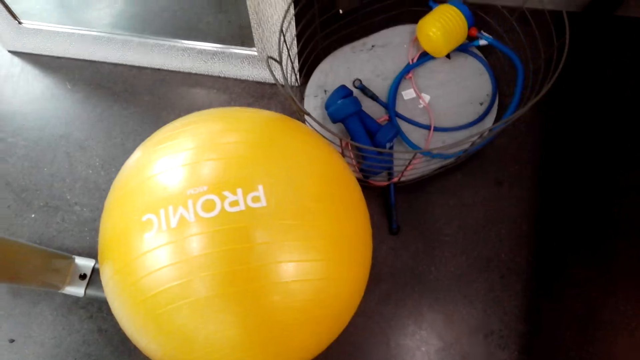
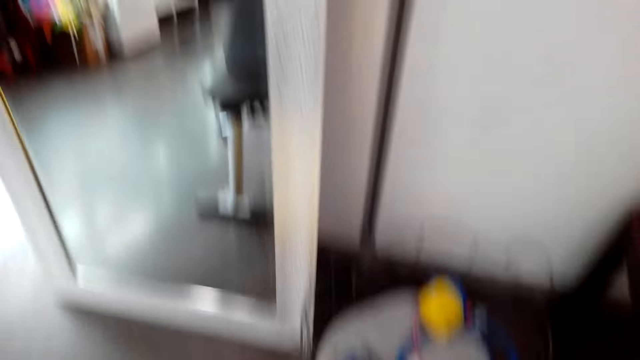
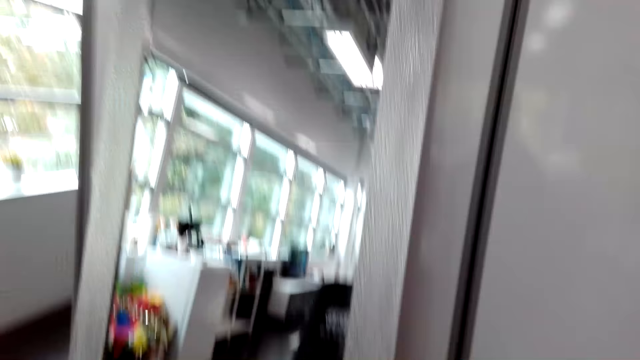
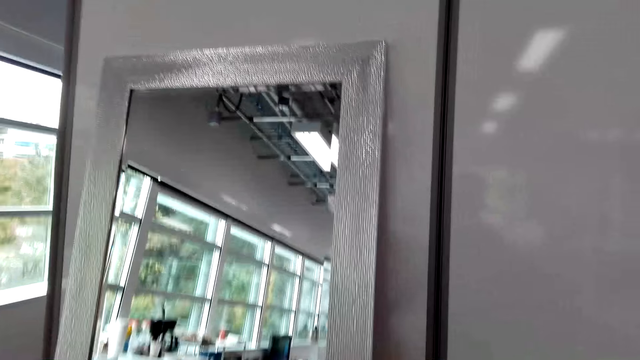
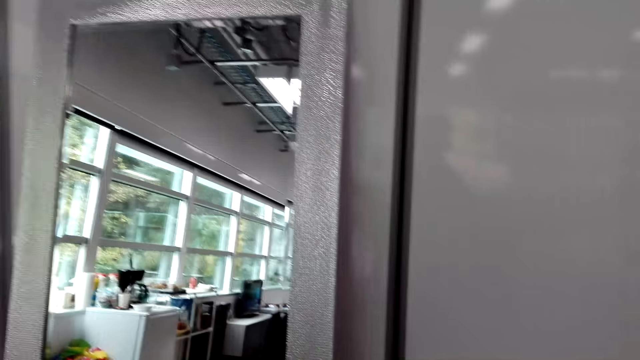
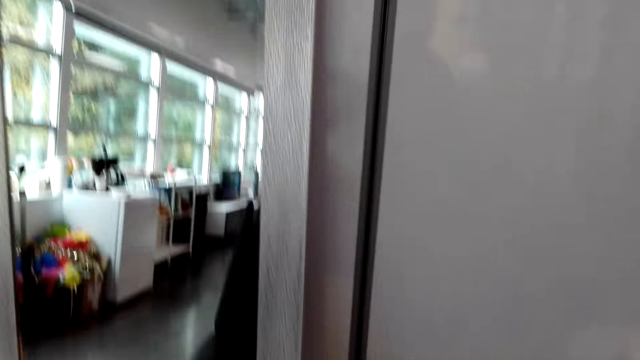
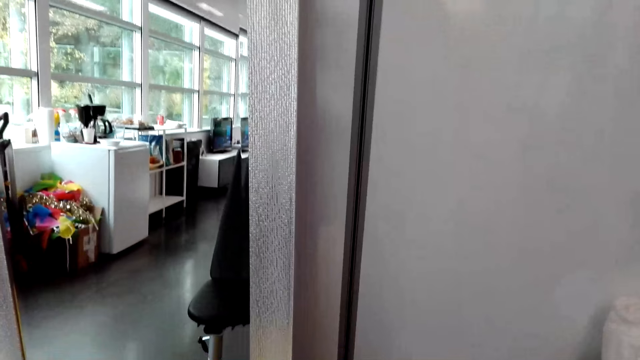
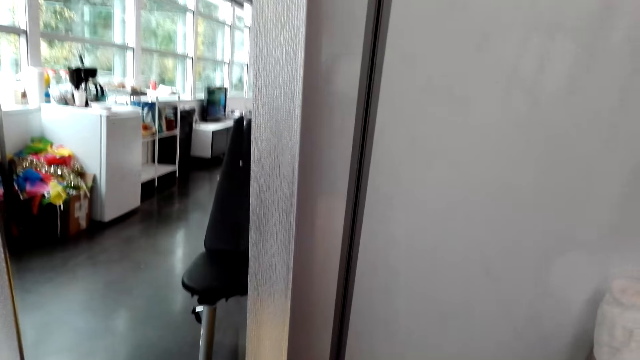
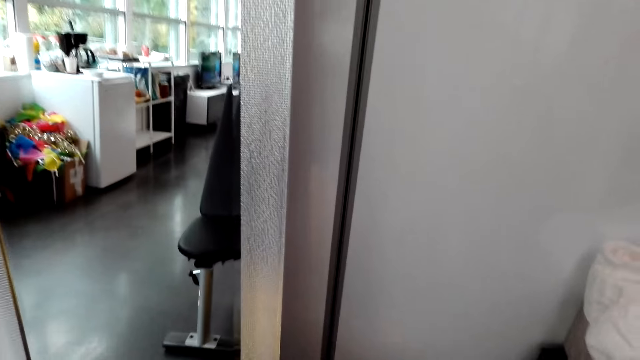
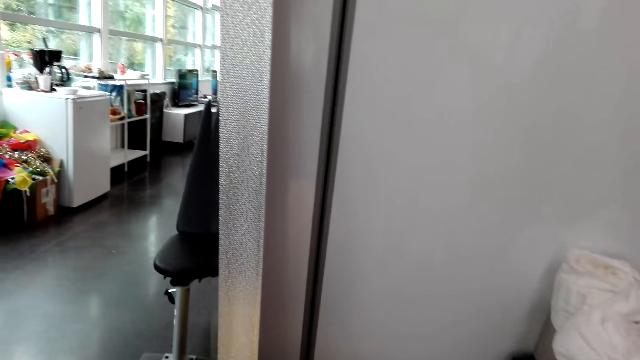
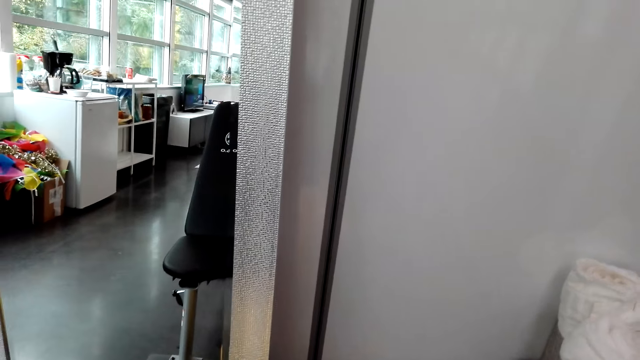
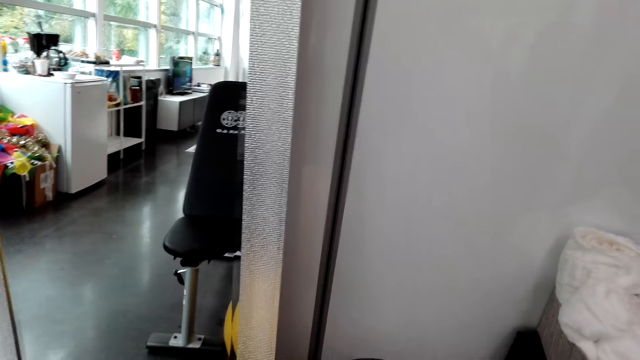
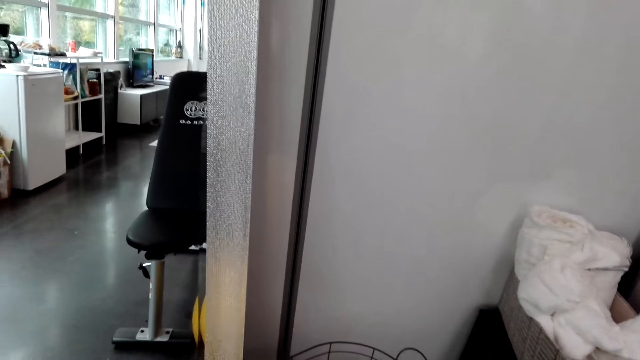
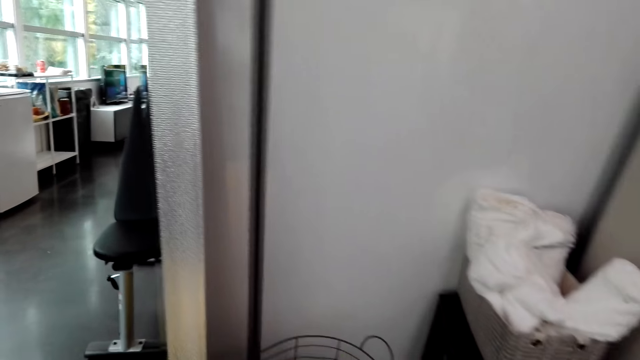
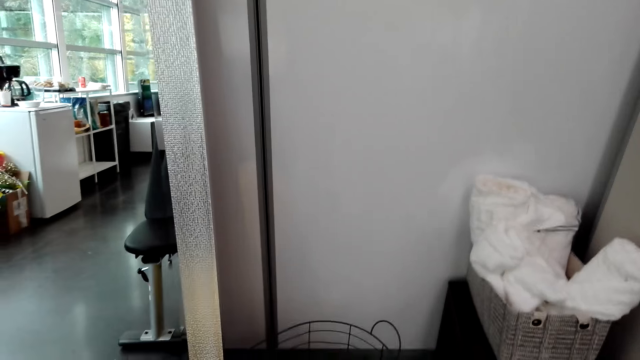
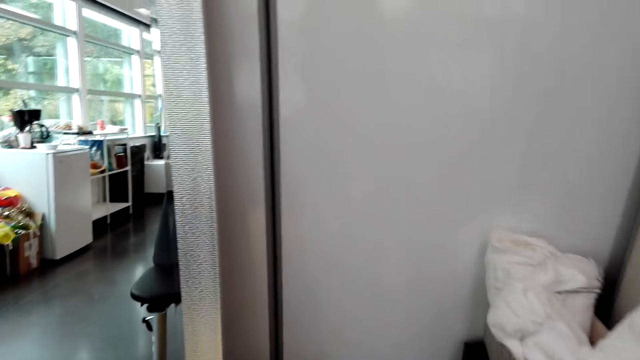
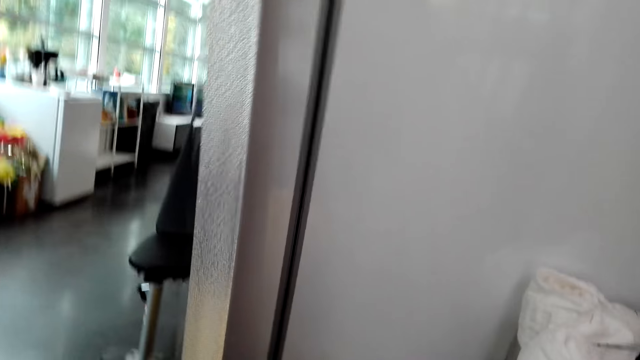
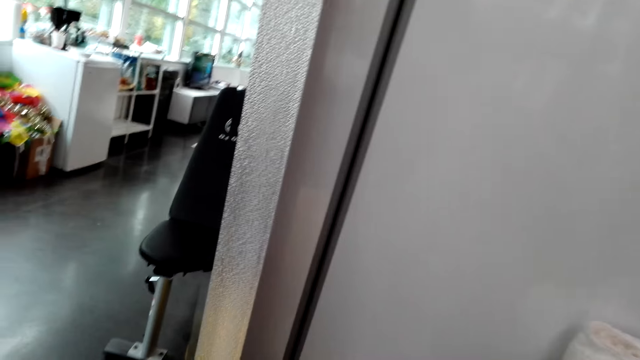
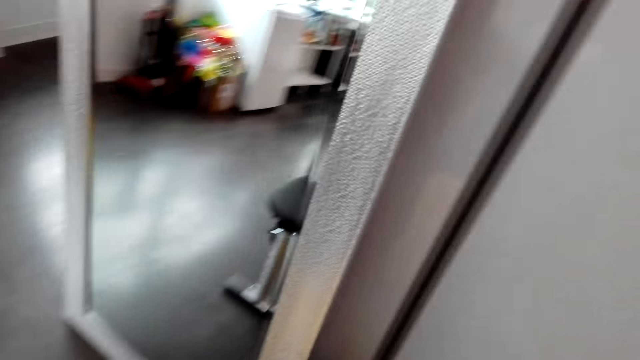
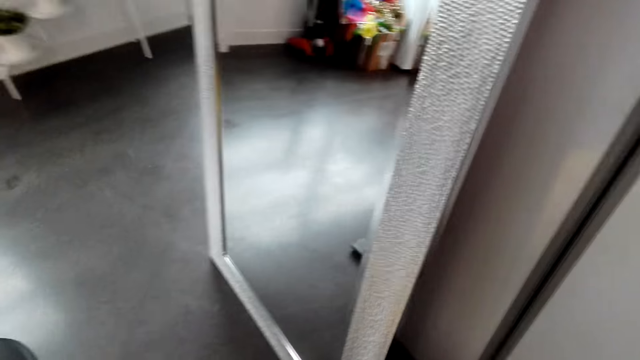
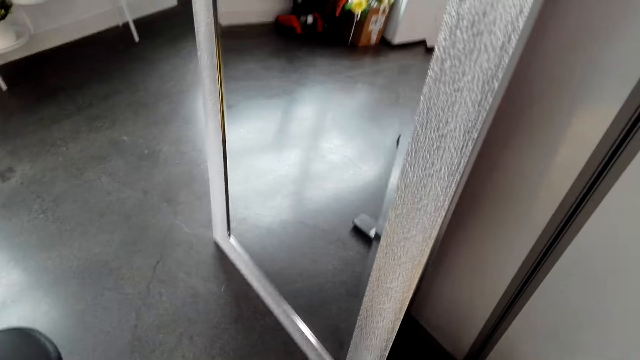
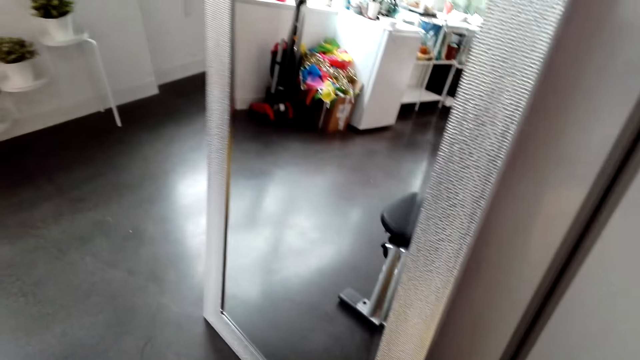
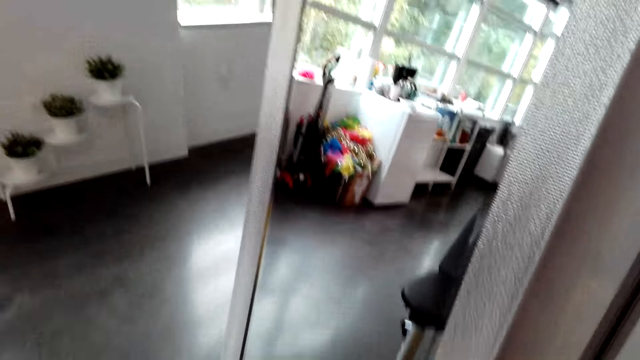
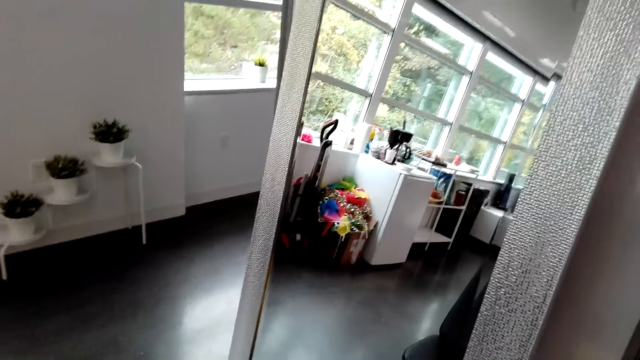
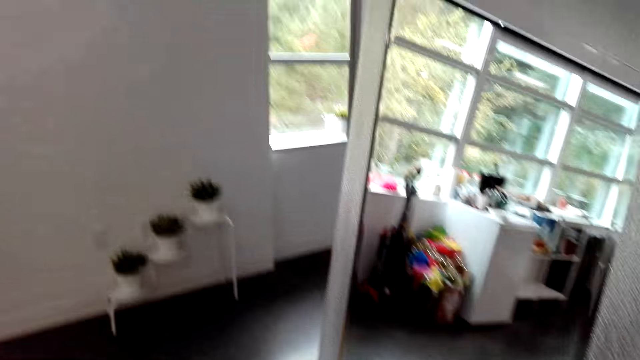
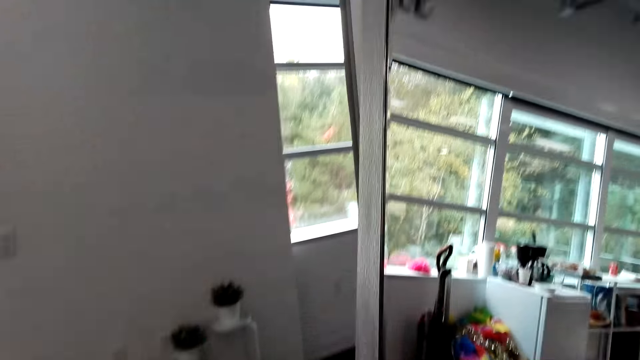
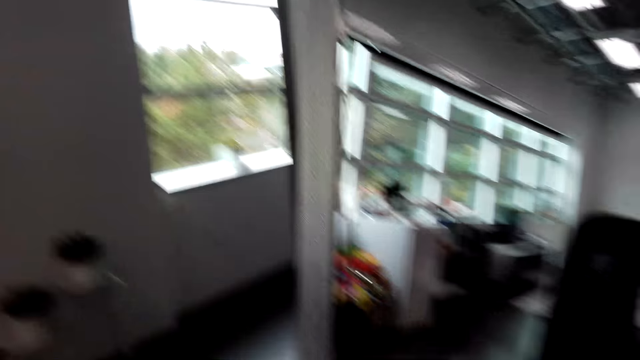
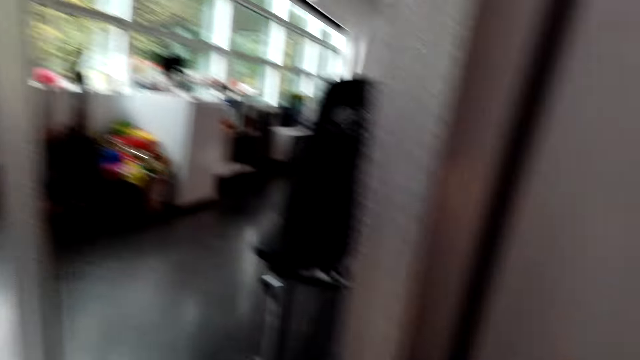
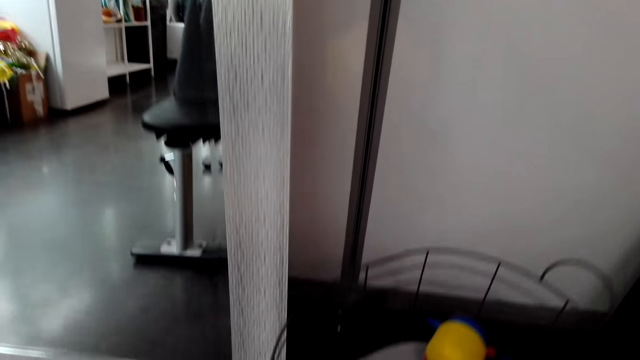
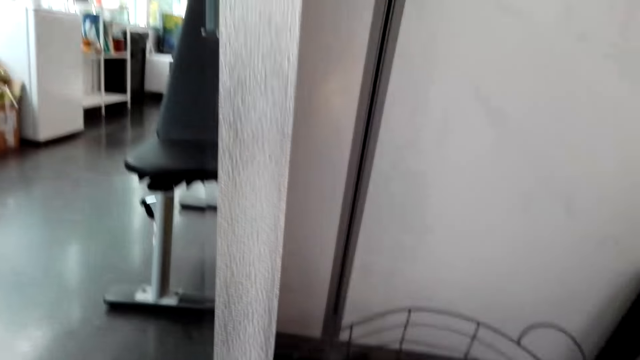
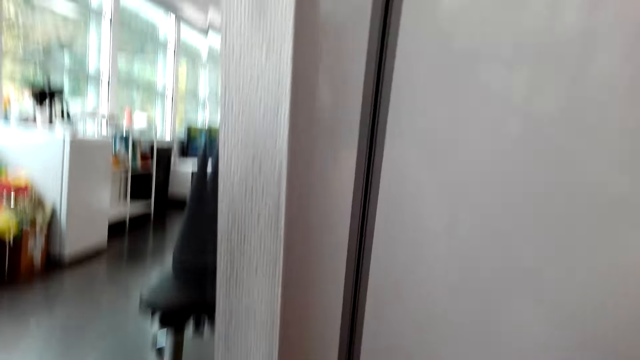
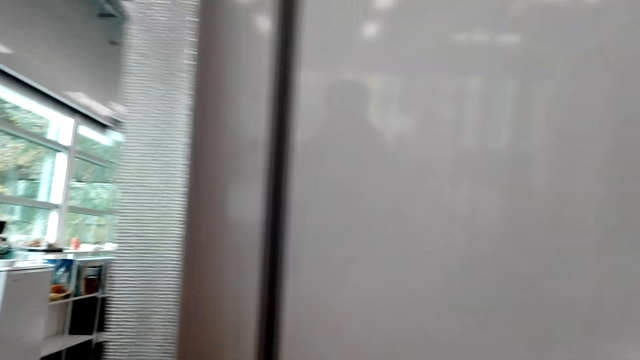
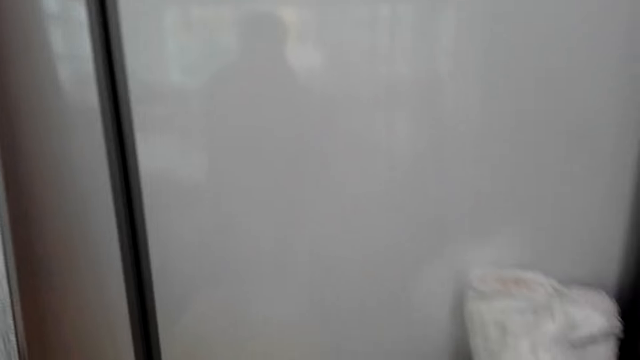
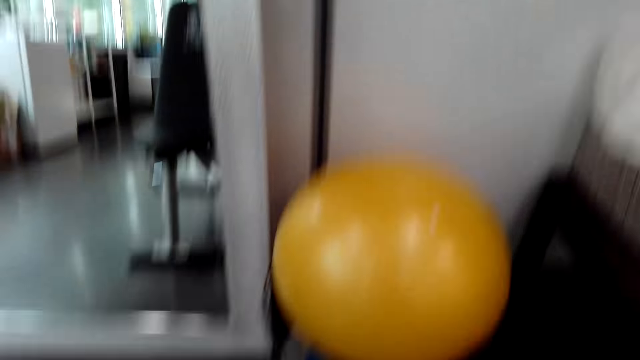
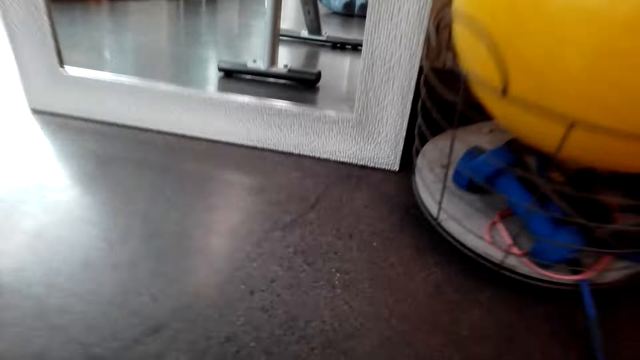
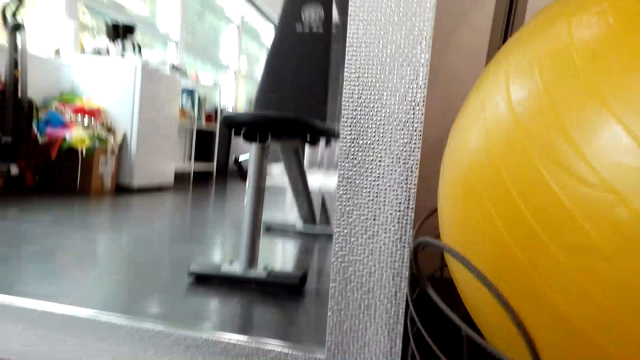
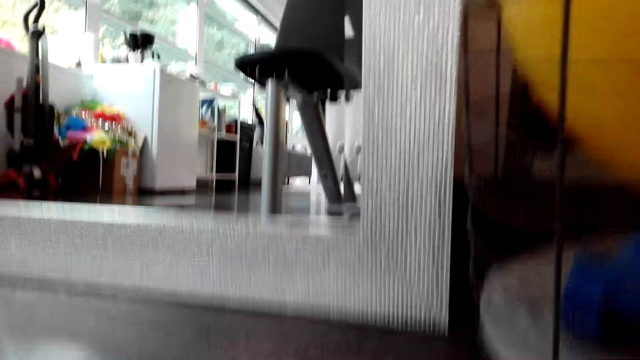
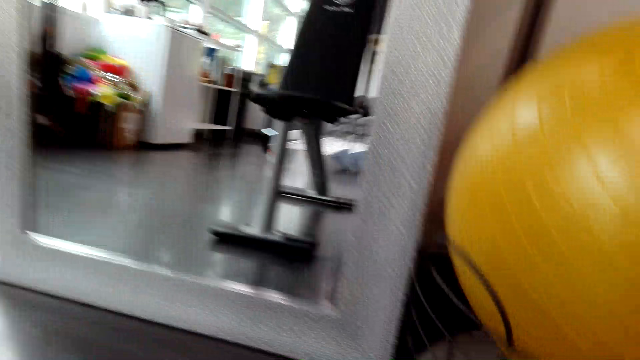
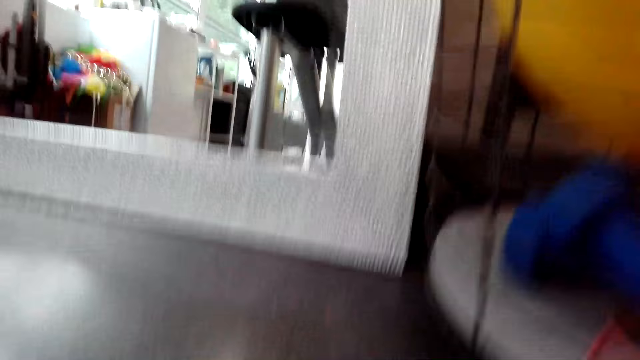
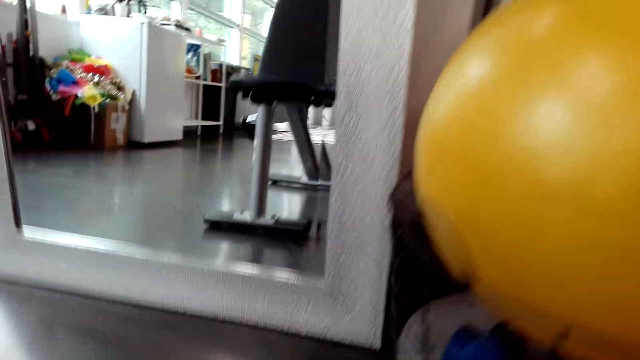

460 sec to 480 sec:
The camera wearer stares at the mirror. They stare at the floor. They stare at the mirror. They do some push-ups.
